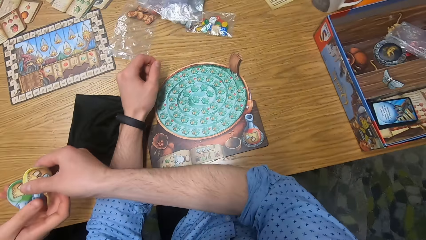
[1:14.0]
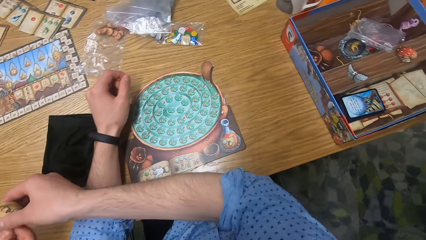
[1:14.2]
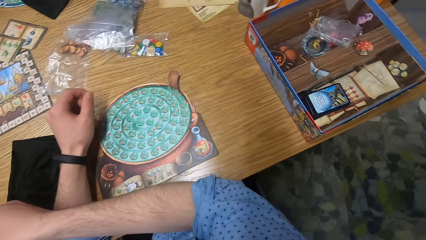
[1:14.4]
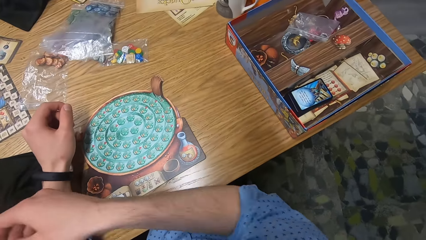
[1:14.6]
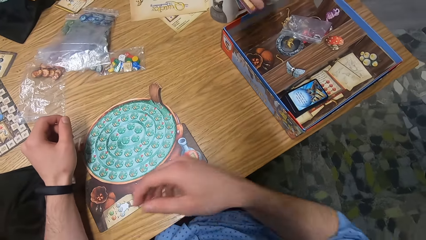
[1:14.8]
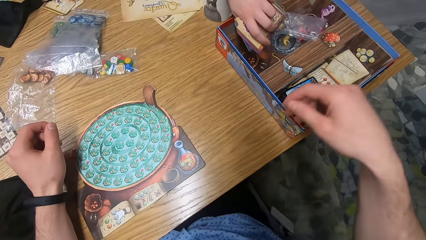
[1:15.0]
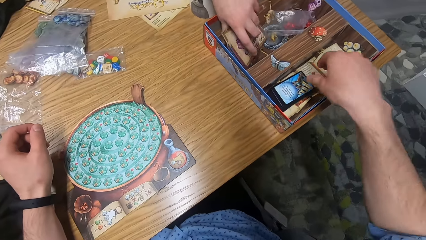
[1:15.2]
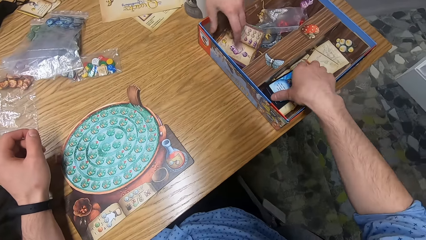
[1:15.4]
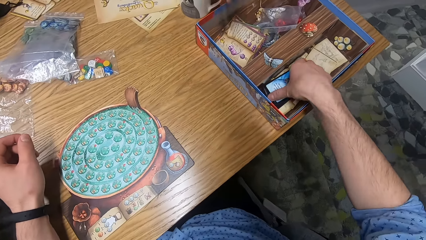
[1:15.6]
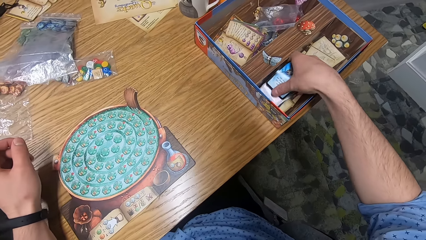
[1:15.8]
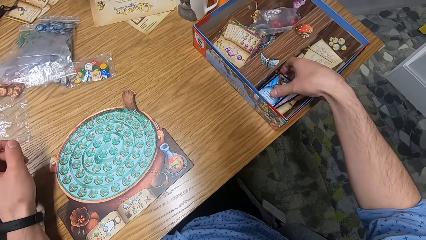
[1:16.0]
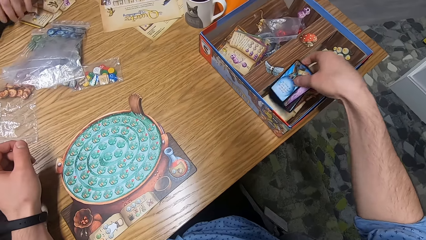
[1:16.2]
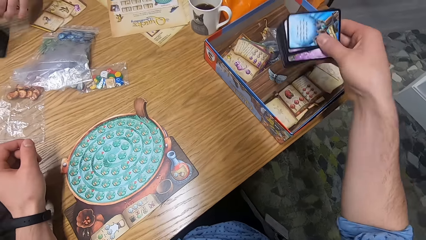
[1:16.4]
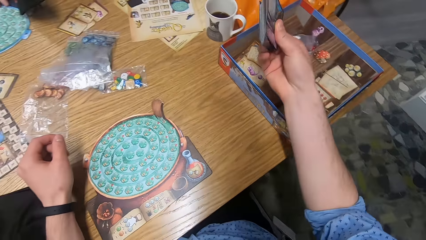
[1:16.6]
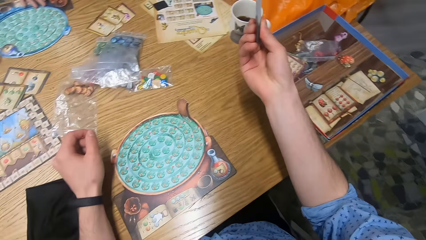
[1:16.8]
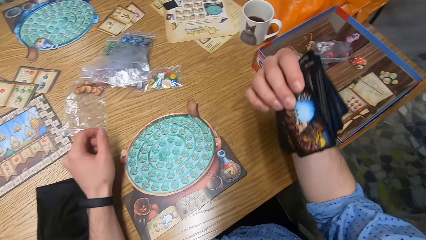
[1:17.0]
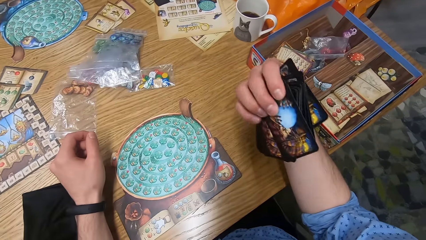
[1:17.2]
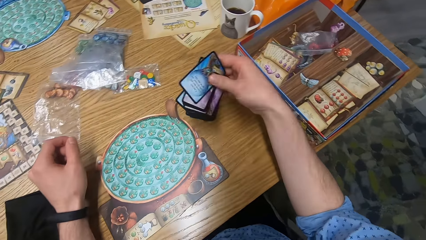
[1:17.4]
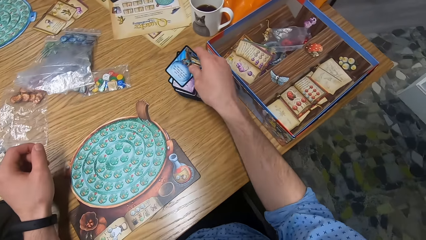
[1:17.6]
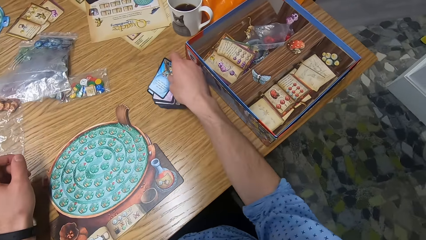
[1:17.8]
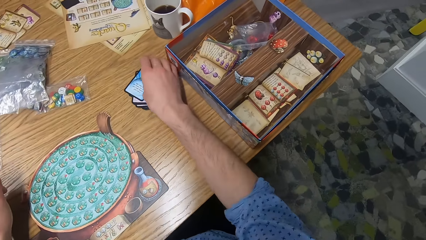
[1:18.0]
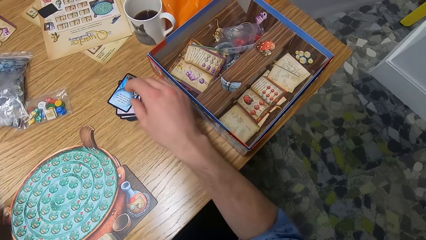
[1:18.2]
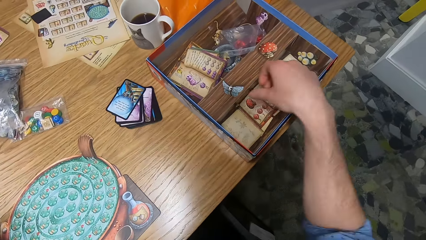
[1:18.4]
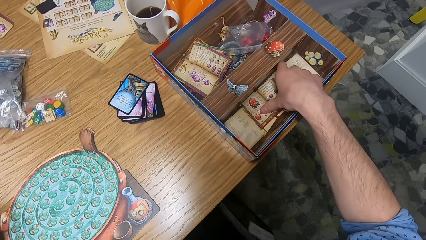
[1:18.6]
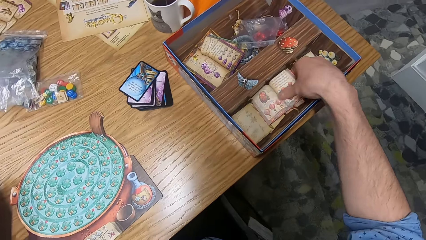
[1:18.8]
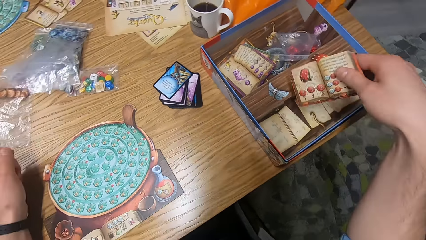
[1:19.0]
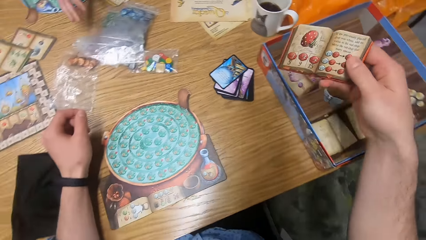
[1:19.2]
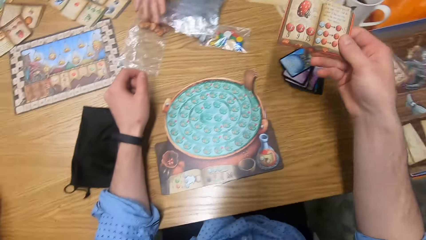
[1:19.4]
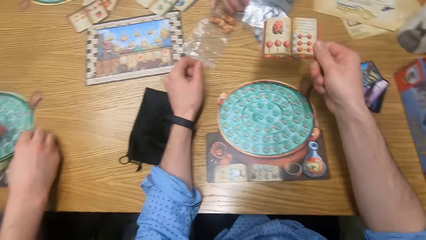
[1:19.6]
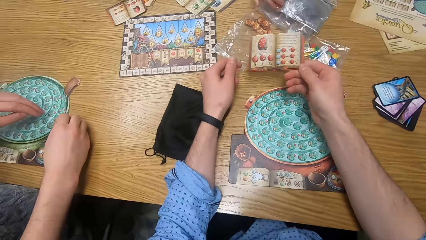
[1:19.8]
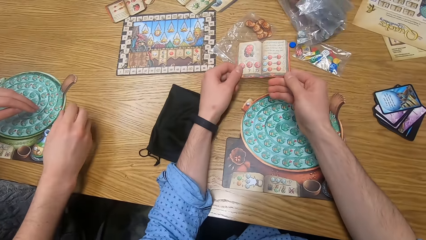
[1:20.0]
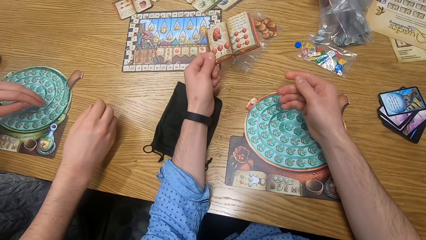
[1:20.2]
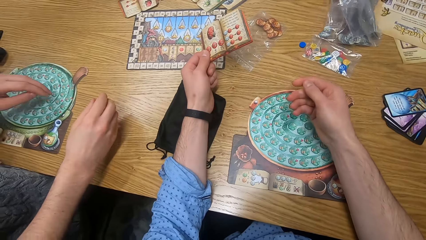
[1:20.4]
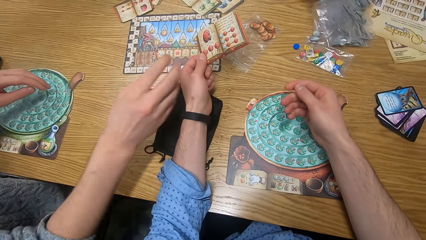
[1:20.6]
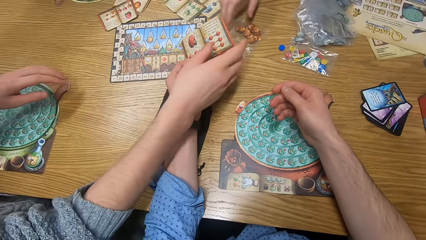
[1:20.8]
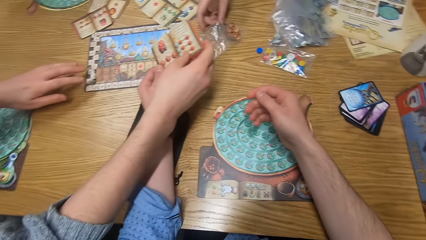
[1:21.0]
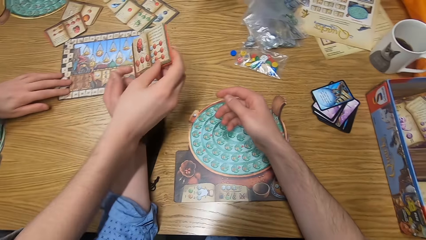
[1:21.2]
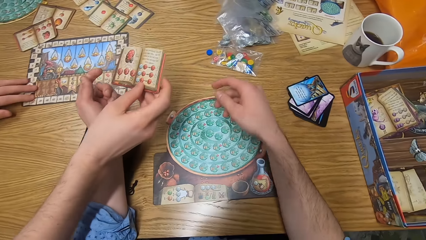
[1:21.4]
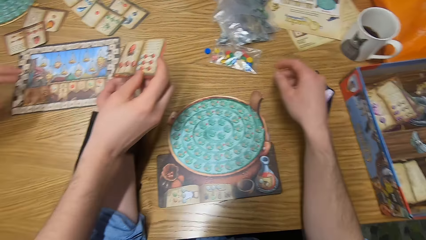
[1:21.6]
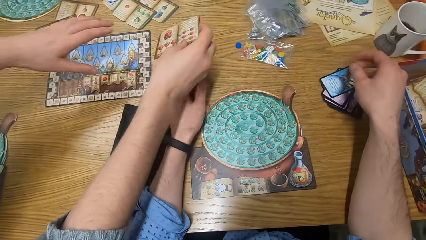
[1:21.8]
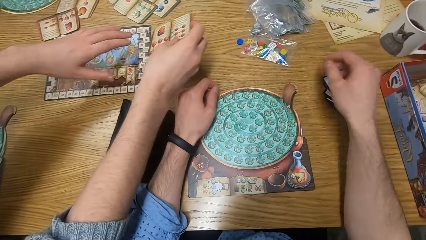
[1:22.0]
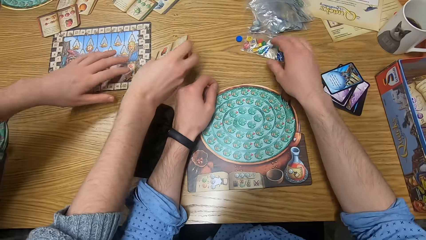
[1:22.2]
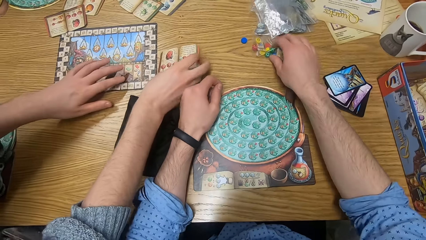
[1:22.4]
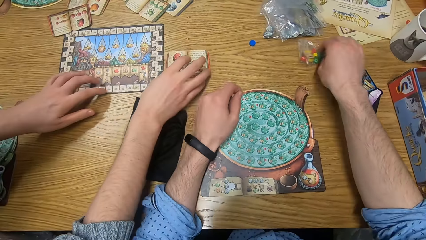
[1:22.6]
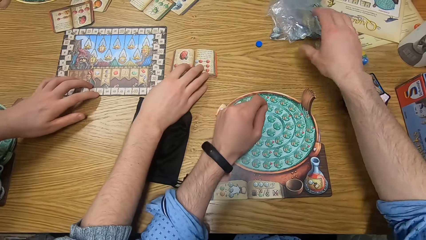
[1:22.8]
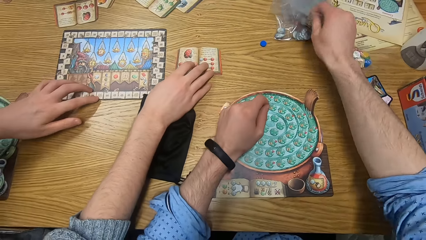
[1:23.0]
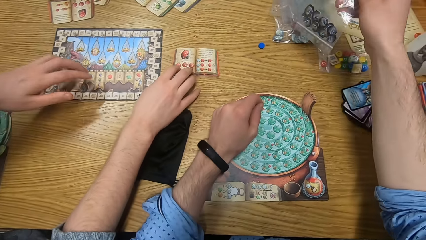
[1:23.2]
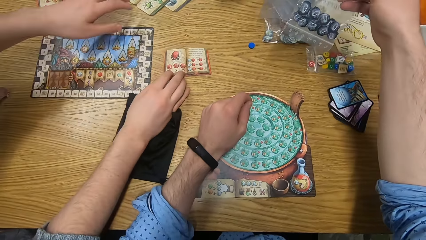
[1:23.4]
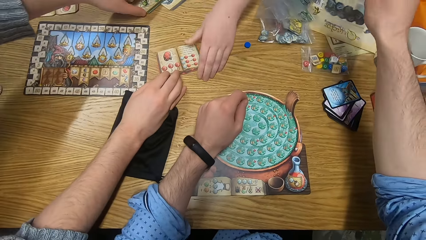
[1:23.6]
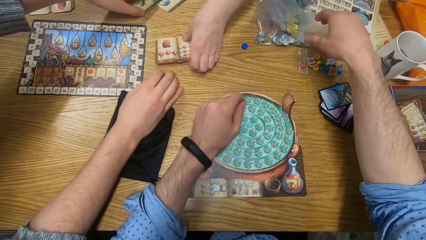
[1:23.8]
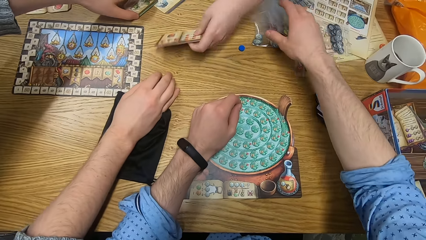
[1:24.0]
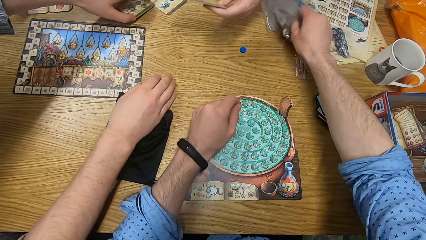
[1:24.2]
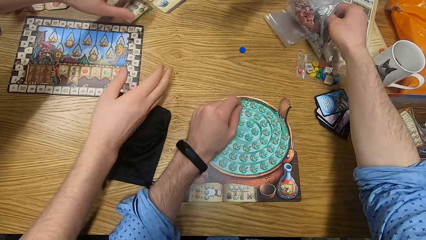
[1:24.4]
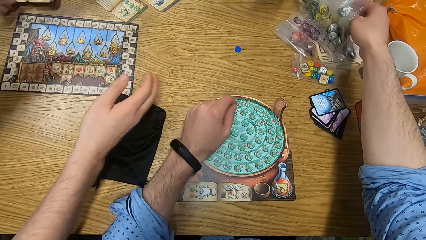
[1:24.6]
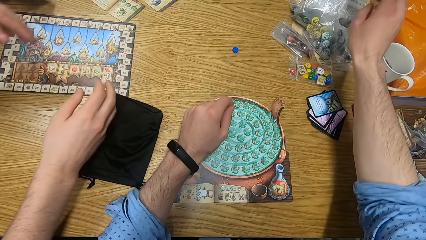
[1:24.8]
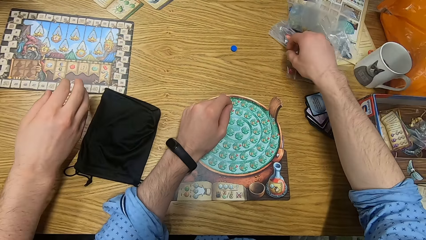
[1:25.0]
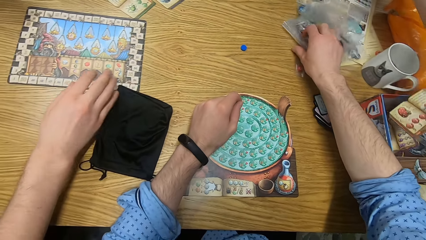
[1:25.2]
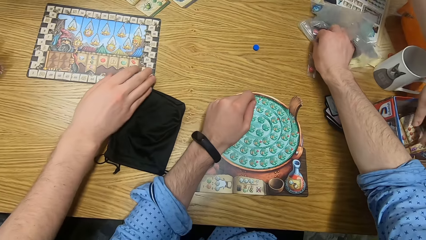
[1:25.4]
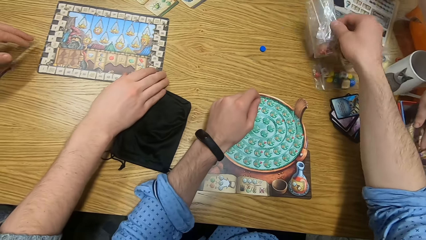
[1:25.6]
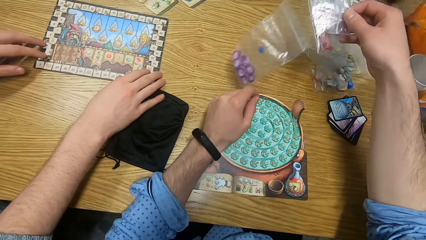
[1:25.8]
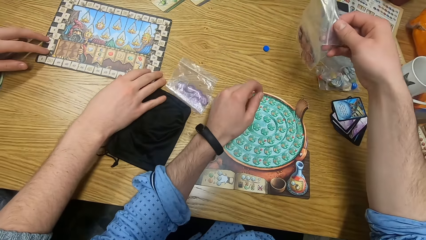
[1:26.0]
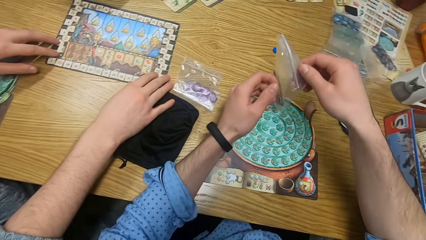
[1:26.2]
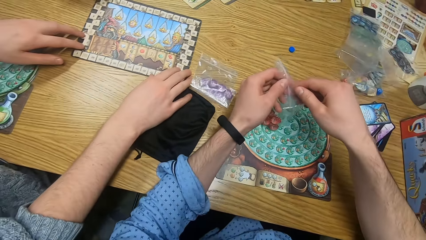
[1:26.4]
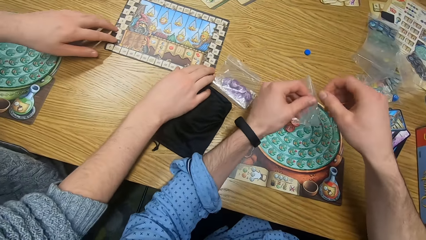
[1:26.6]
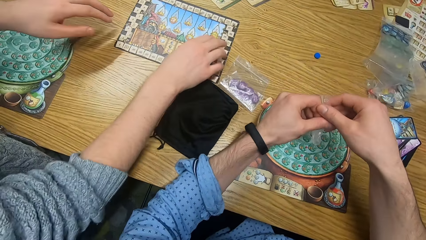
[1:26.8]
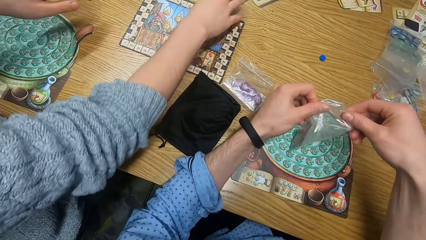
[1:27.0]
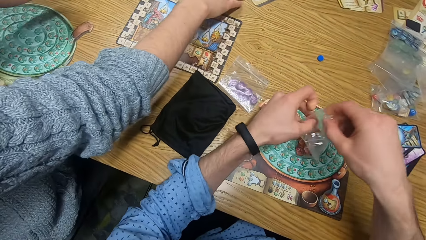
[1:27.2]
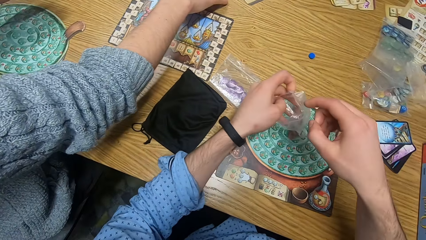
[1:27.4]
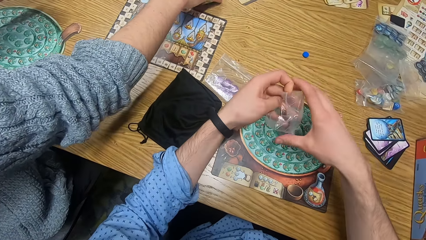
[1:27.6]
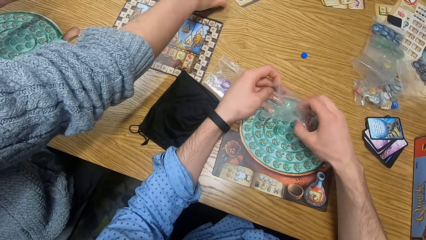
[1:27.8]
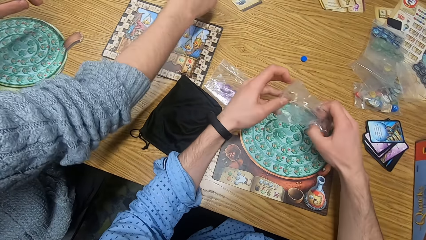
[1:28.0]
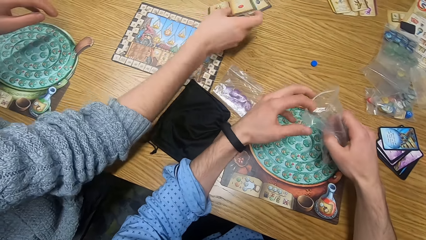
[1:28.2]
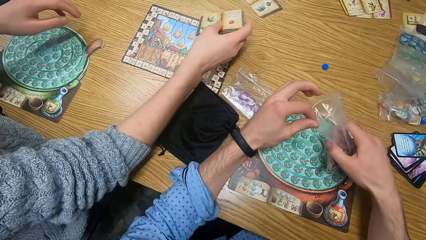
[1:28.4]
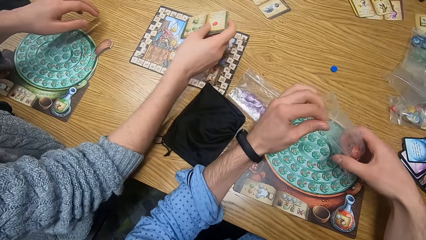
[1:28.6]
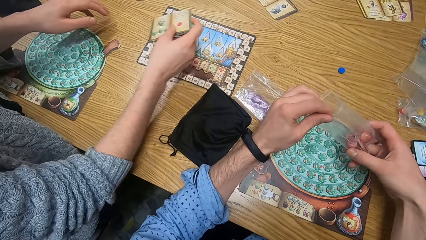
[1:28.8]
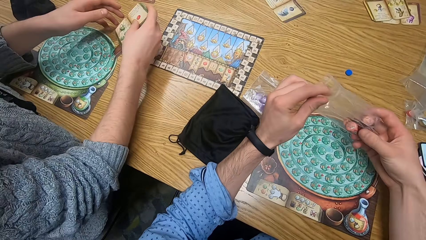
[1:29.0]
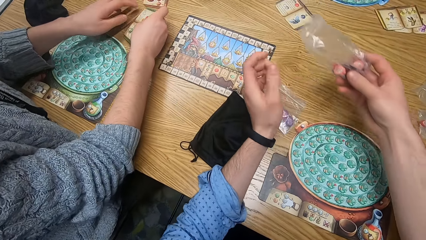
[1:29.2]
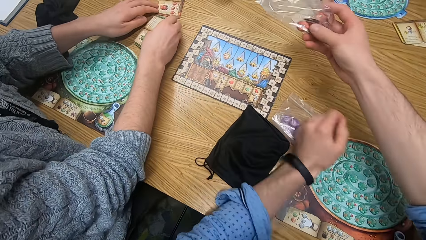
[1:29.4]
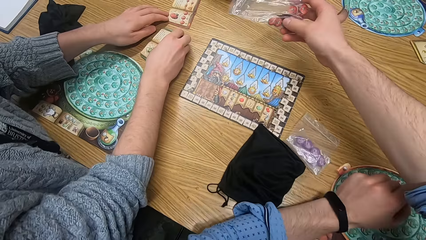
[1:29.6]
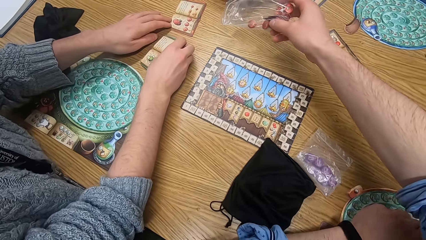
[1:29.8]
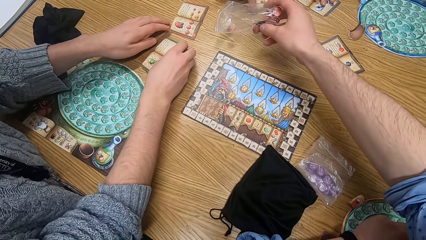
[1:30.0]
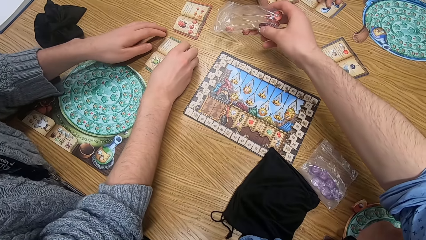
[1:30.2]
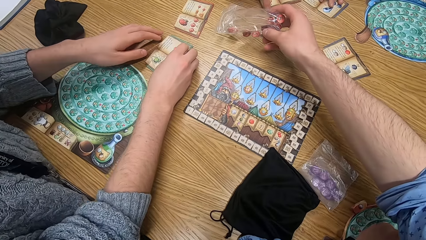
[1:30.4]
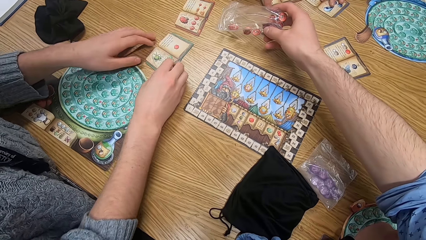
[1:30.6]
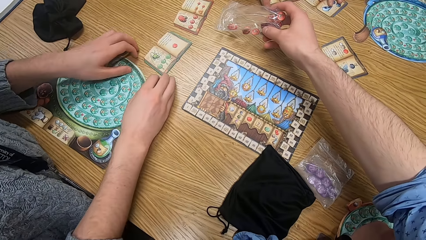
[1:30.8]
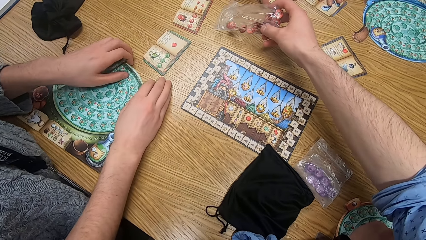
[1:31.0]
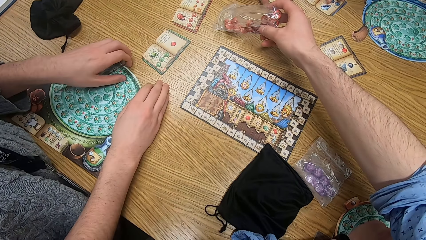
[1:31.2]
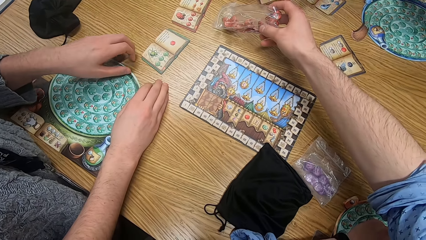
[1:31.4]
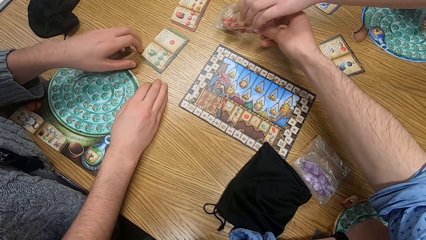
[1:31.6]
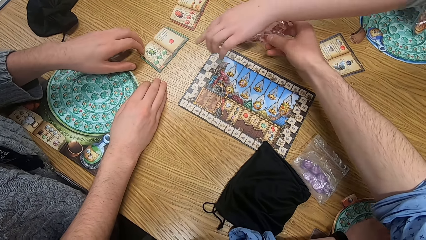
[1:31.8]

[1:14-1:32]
The camera wearer passes the green and yellow flasks to a man with his right hand. A woman places a set of books in the board game box with her right hand. The camera wearer picks up a stack of cards from the board game box with his right hand. He places the cards on the table with his right hand. He picks up an orange book from the board game box with his right hand. The woman moves some grip seal bags on the table with her right hand. The camera wearer passes the orange book to his left hand. The woman moves the grip seal bag with orange tokens on the table with her right hand. The man takes the orange book from the camera wearer with his right hand. The man moves the scoring track on the table with his left hand. The camera wearer moves the grip seal bag on the table with his right hand. The man moves the scoring track on the table with his left hand. The camera wearer picks up the grip seal bag with black tokens with his right hand. The woman picks up the orange book from the table with her left hand. The man moves the green book on the table with his left hand. The camera wearer drops the grip seal bag with black tokens on the table with his right hand and picks up grip seal bags from the table with his right hand. The man removes his left hand from the green book on the table. The camera wearer drops the grip seal bag on the table with his right hand and picks up the grip seal bag with red tokens from the table with his right hand. The woman places the orange book into the board game box with her left hand. The man moves the black bag on the table with his right hand and moves the scoring track on the table with his left hand. The camera wearer opens the grip seal bag with red tokens with both hands. The man picks up the green book from the table with his right hand. The camera wearer holds the grip seal bag with red tokens with both hands. The man moves the red book on the table with his left hand and places the green book on the table with his right hand. The camera wearer leans the red tokens in the grip seal bag on the table with his right hand. The man moves the player board on the table with both hands.
